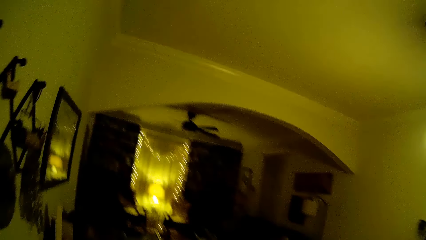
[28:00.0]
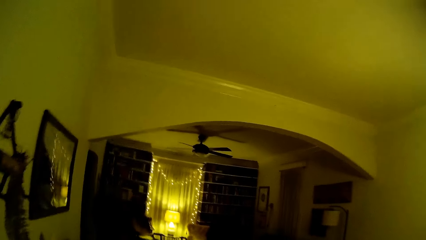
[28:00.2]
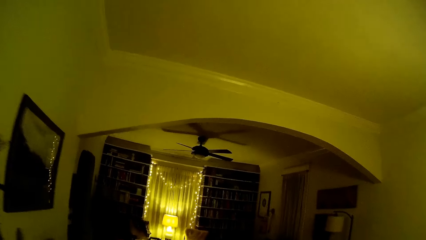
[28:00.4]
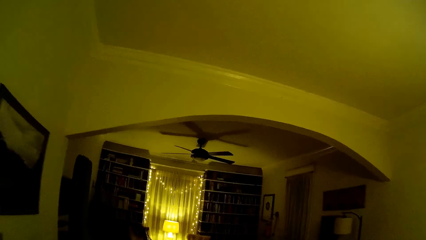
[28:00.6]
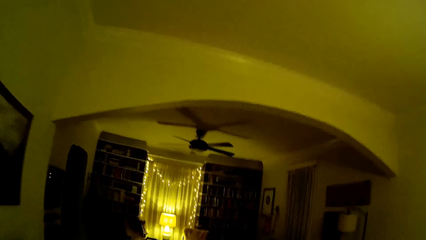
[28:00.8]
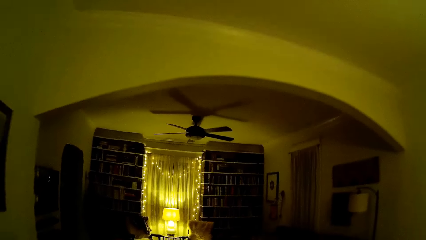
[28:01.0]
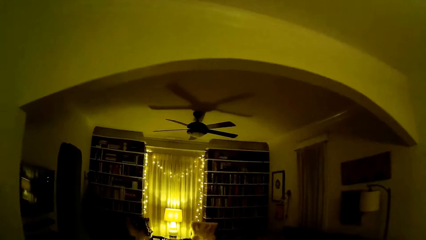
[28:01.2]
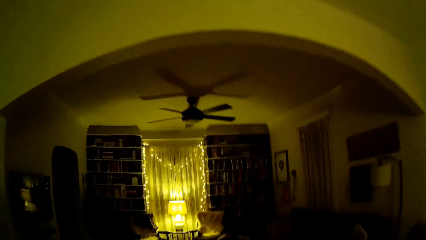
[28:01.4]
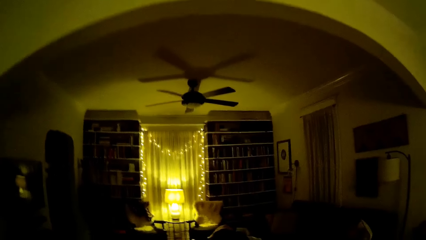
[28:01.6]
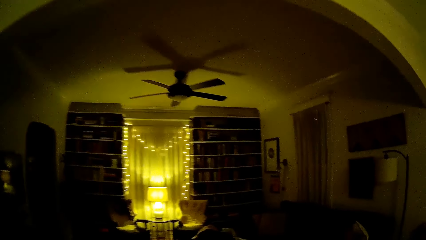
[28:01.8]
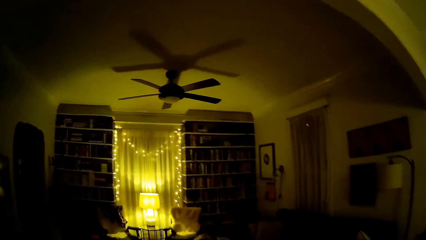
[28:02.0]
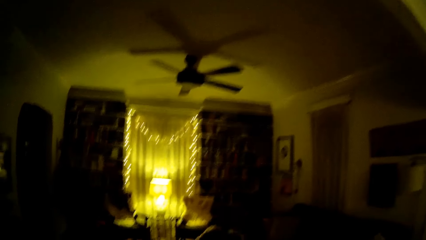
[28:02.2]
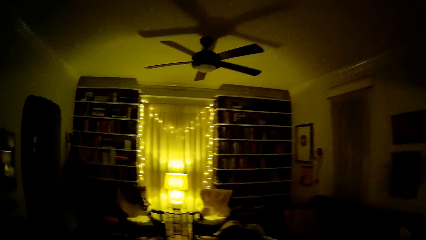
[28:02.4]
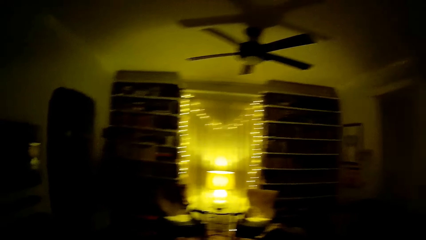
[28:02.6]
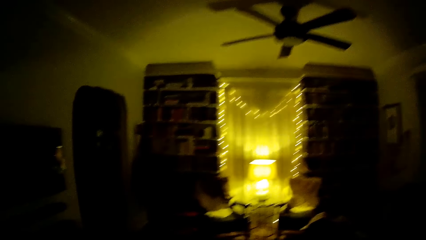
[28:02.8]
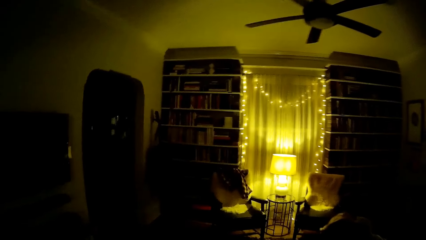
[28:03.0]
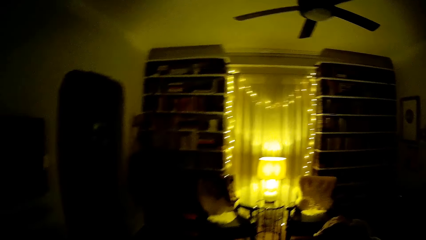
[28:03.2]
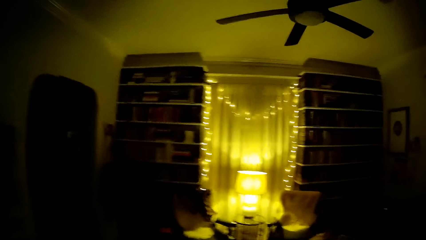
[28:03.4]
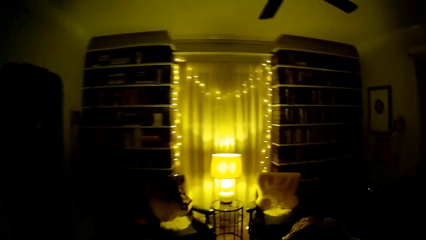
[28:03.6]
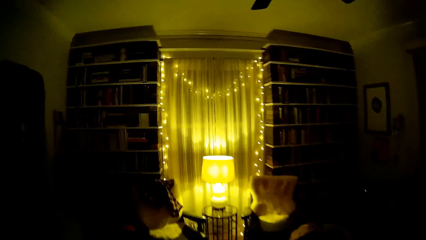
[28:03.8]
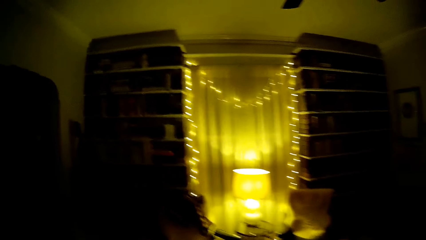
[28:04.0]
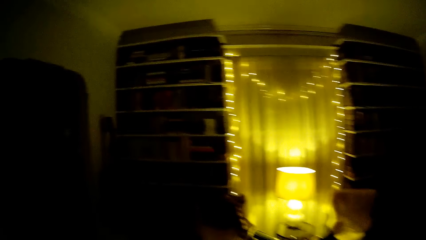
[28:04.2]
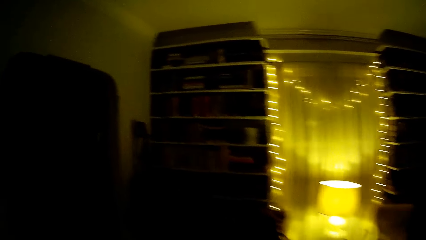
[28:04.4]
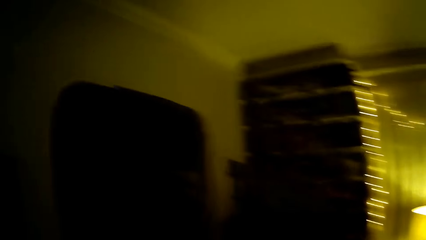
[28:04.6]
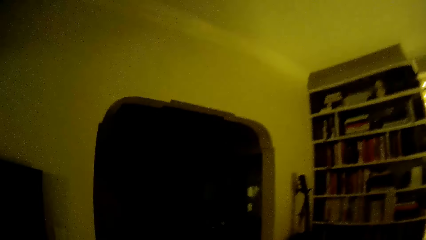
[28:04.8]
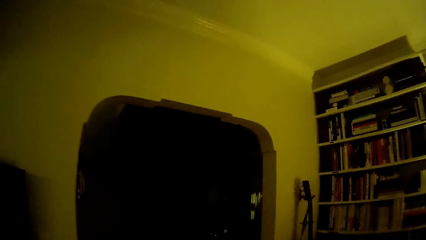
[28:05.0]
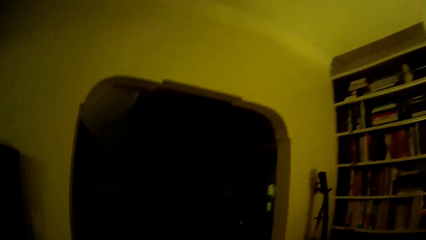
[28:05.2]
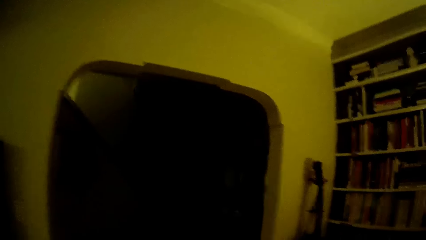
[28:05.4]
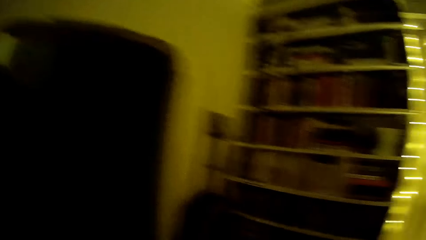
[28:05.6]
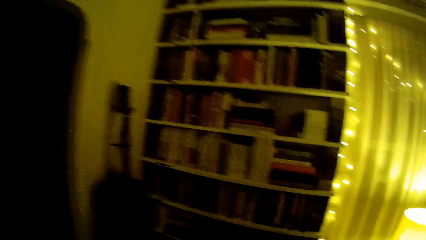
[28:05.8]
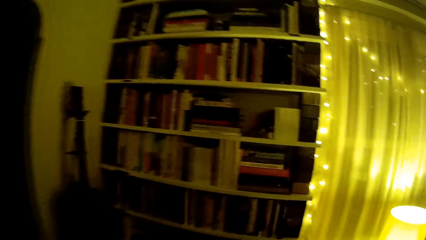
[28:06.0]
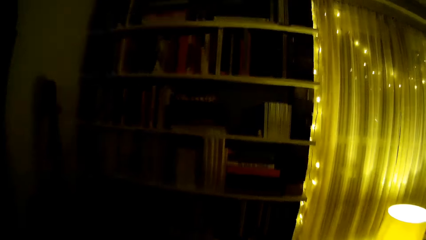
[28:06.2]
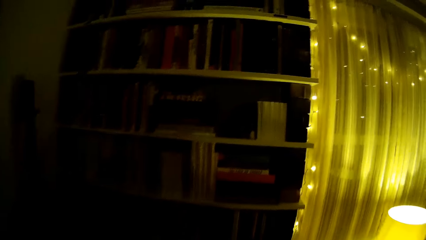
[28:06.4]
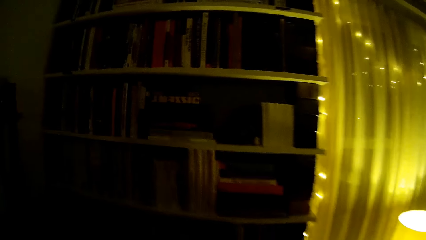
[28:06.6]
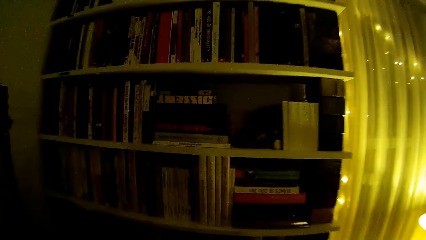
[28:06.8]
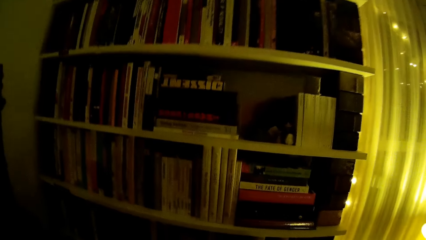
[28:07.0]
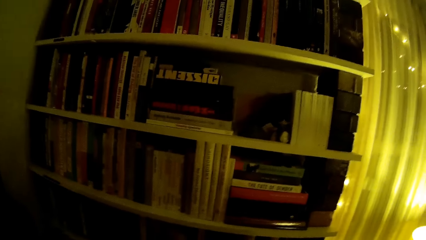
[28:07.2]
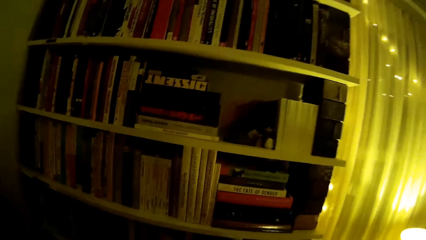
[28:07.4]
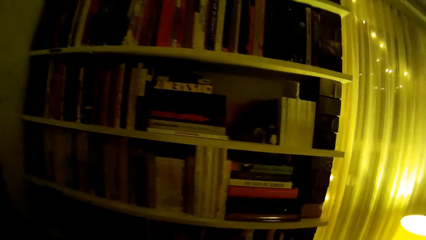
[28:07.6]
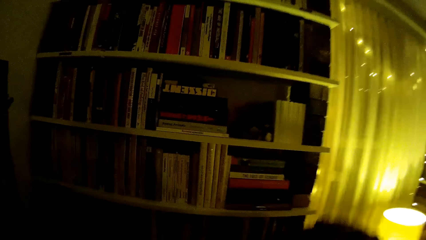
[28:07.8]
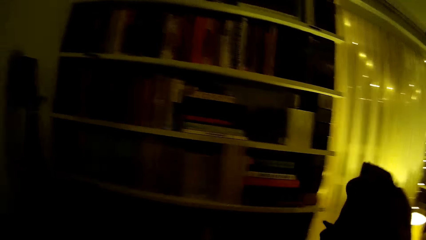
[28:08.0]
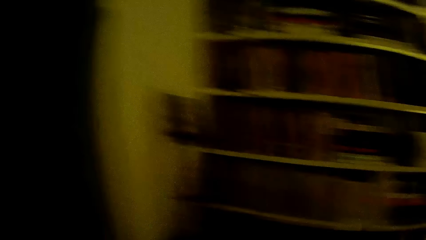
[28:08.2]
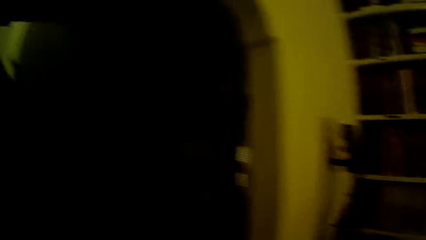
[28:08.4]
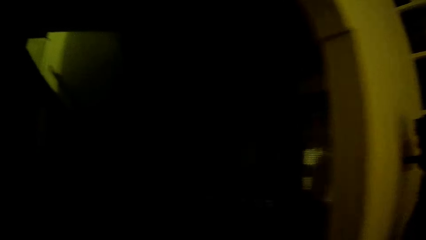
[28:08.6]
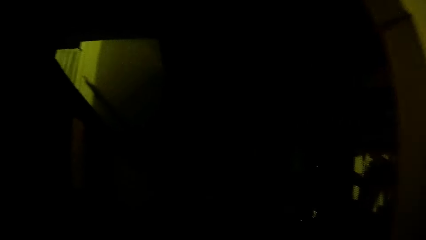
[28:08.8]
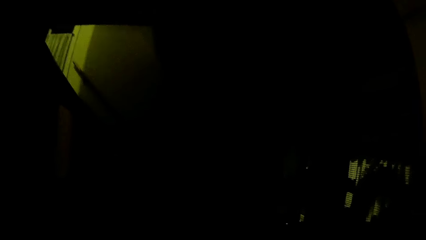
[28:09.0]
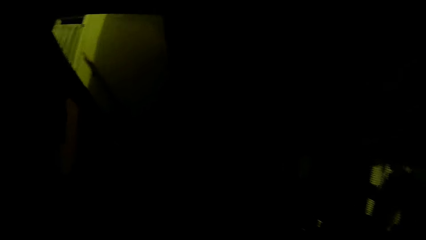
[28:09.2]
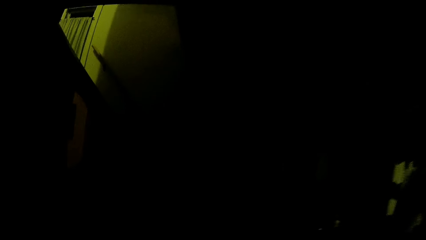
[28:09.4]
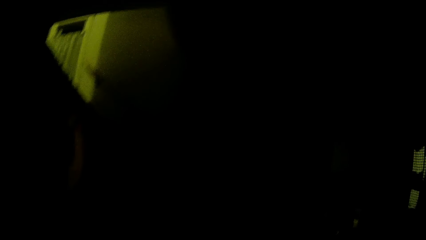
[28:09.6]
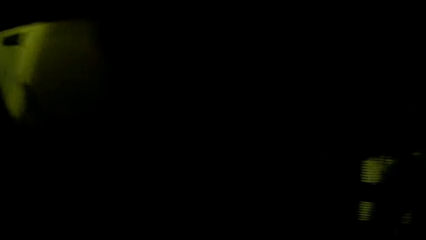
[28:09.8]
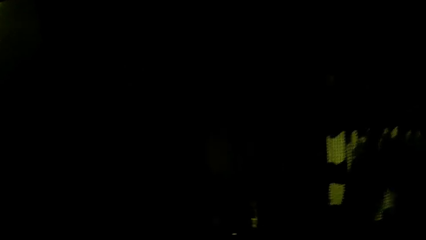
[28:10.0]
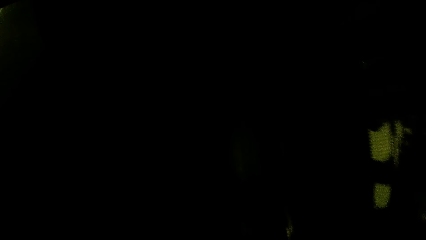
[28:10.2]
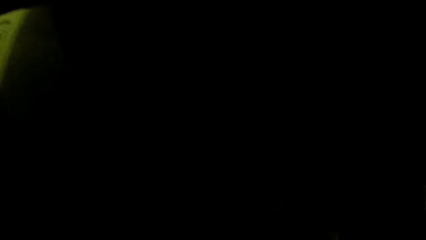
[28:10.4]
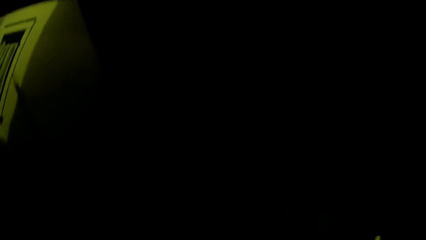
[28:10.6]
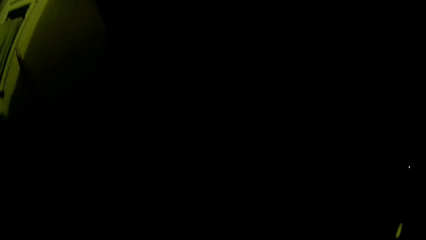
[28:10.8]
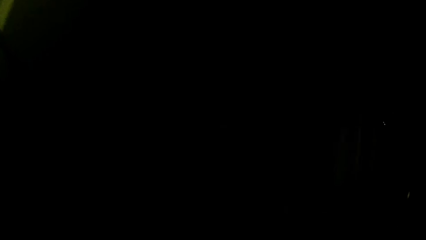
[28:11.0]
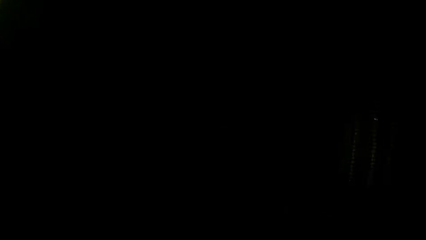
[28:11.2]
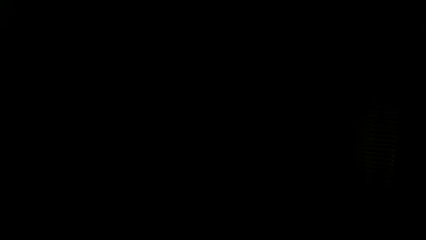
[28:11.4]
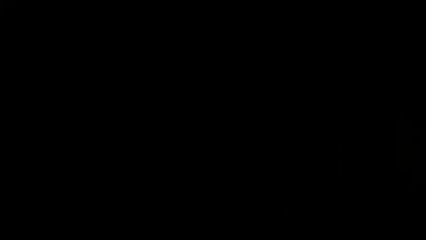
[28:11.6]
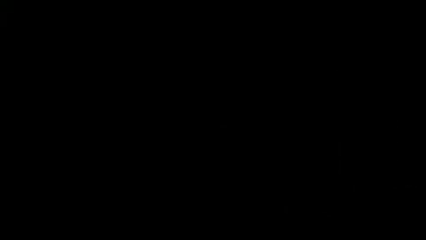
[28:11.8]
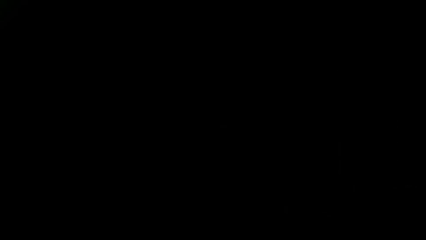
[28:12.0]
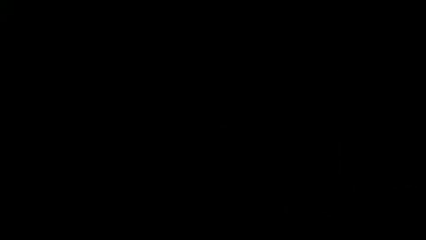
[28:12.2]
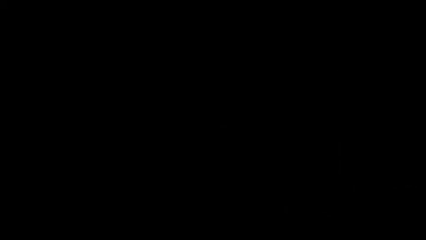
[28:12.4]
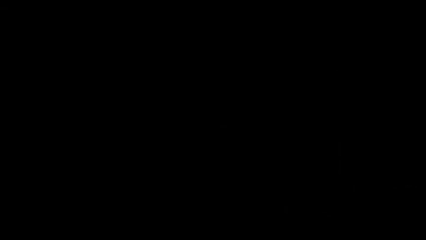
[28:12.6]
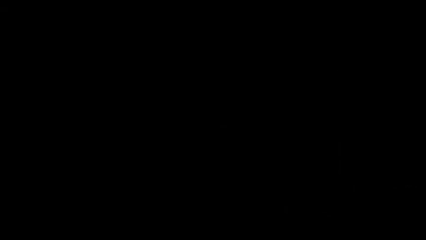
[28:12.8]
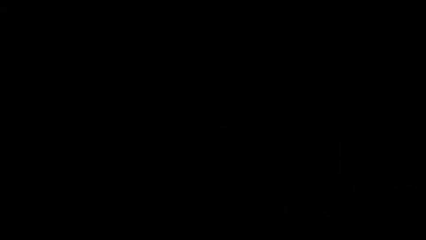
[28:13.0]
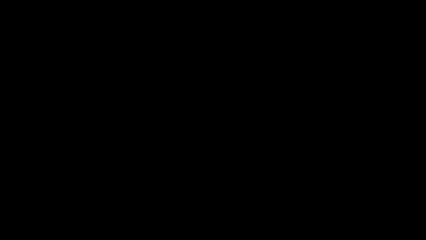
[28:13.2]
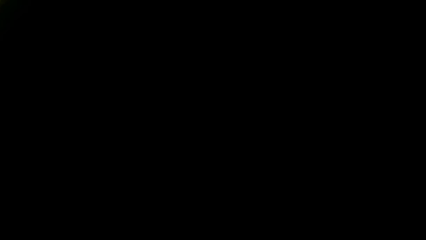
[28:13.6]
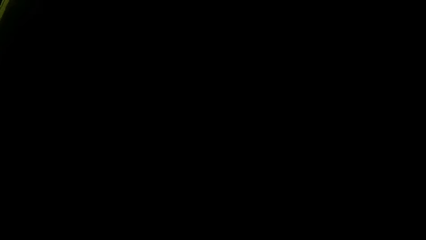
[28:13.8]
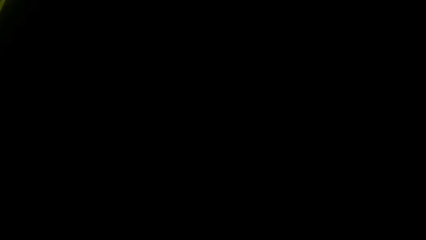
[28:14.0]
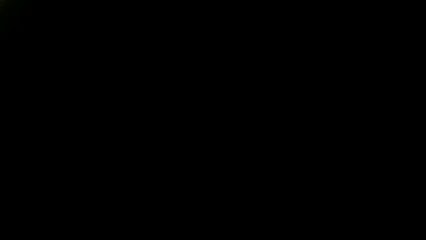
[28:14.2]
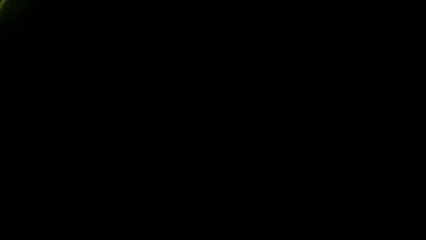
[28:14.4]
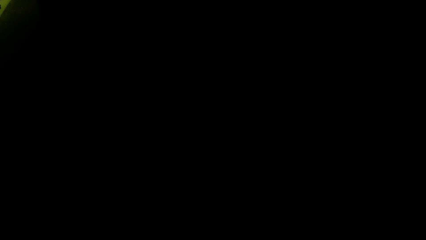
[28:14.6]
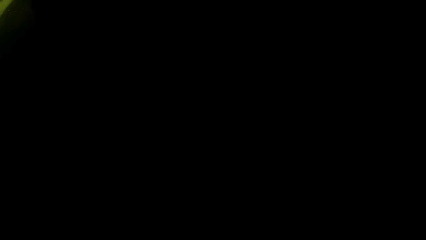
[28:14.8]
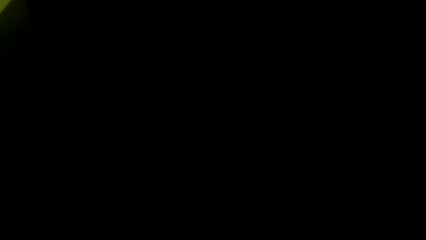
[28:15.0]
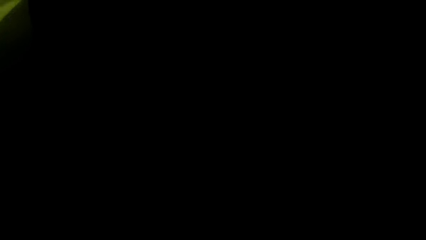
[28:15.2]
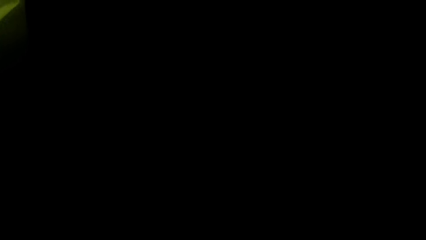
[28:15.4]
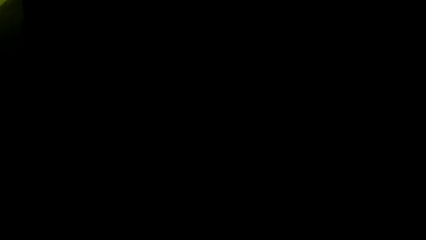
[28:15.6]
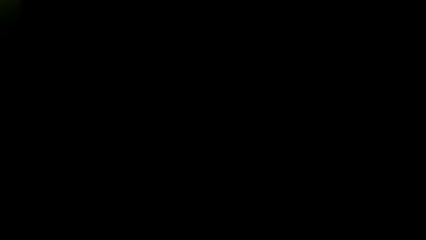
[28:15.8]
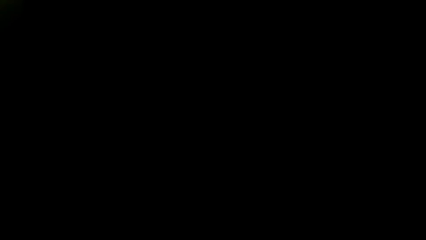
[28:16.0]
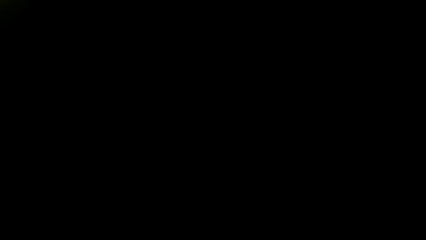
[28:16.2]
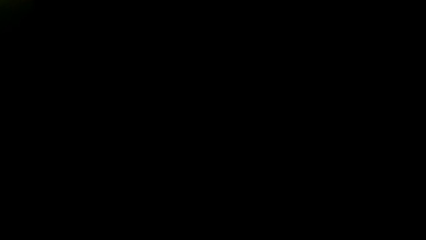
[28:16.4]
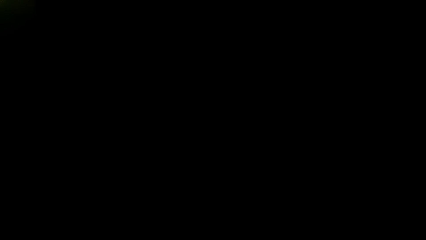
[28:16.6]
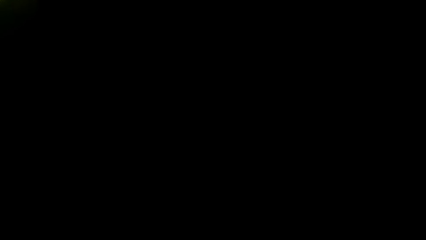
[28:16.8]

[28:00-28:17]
The camera wearer walks into a sitting room. They look at the bookshelf. They lift an item. They walk into a dark room. They move in the room.
